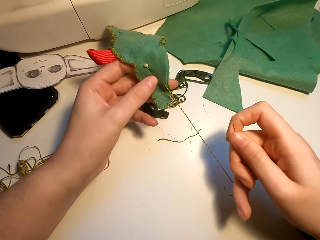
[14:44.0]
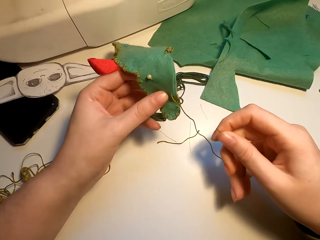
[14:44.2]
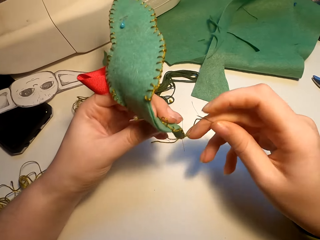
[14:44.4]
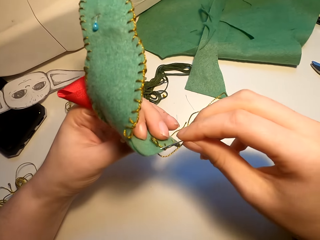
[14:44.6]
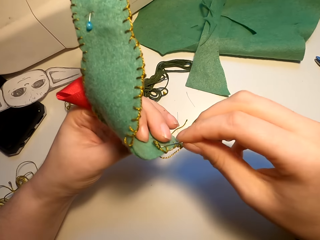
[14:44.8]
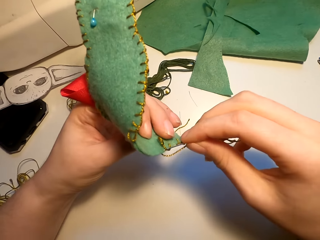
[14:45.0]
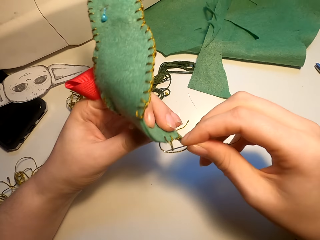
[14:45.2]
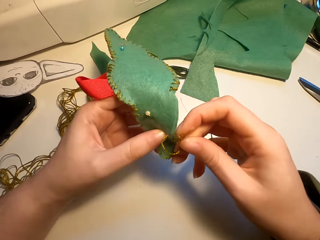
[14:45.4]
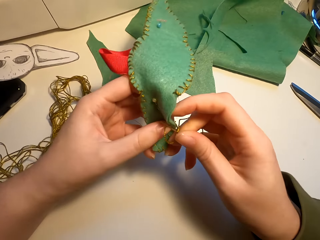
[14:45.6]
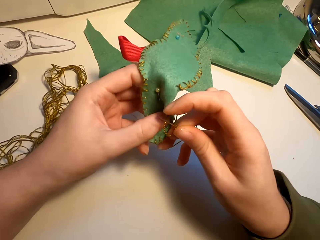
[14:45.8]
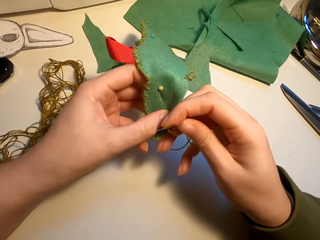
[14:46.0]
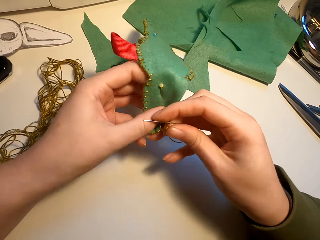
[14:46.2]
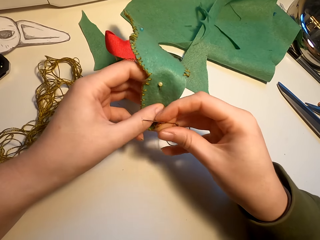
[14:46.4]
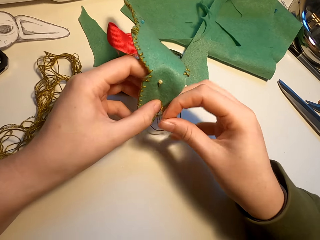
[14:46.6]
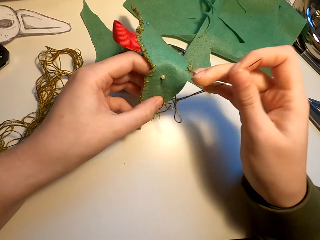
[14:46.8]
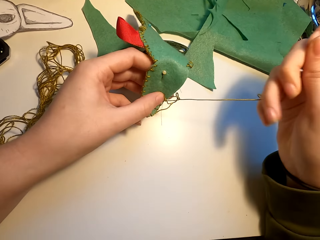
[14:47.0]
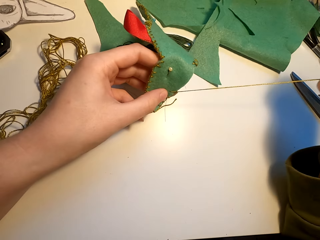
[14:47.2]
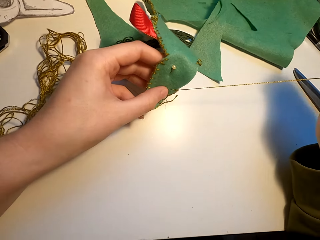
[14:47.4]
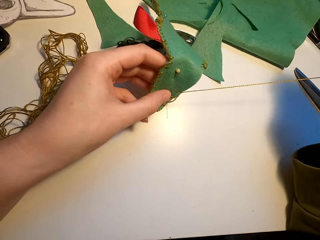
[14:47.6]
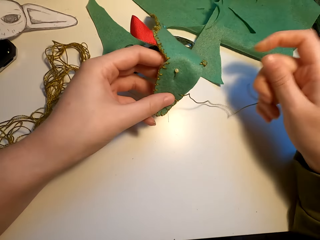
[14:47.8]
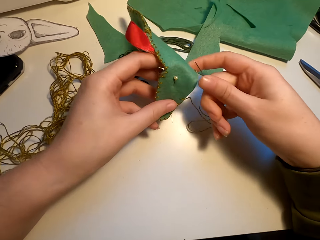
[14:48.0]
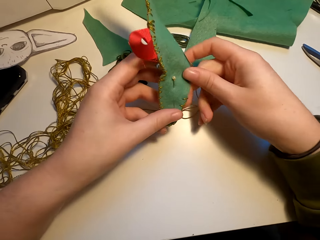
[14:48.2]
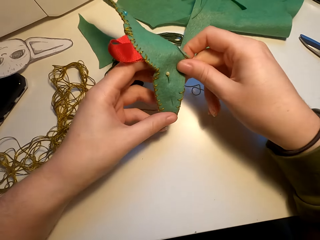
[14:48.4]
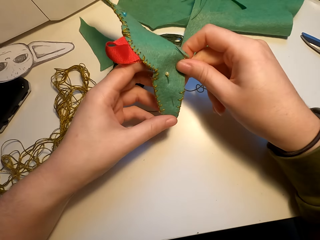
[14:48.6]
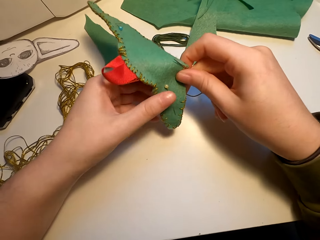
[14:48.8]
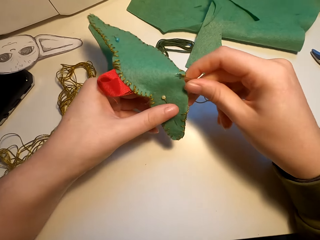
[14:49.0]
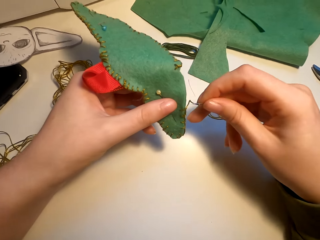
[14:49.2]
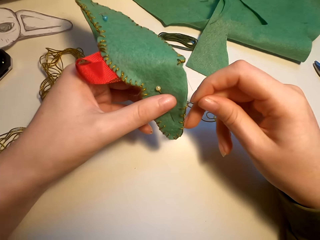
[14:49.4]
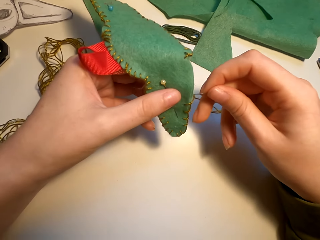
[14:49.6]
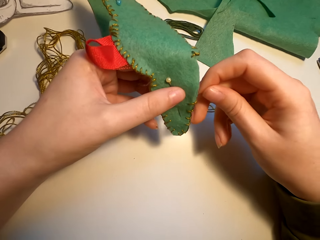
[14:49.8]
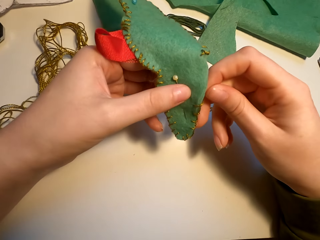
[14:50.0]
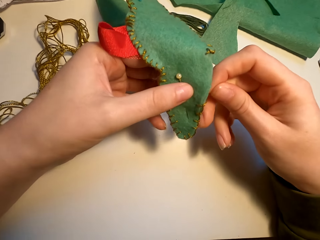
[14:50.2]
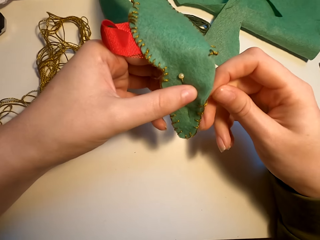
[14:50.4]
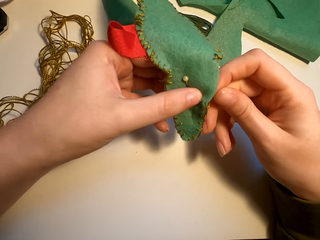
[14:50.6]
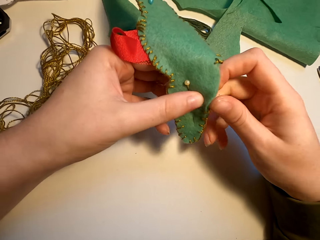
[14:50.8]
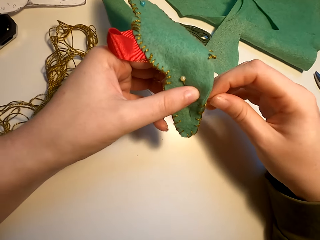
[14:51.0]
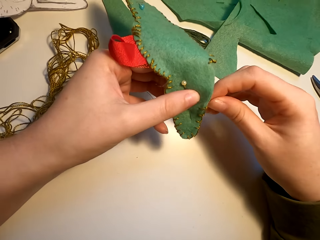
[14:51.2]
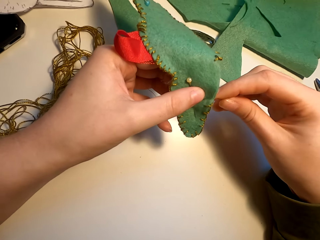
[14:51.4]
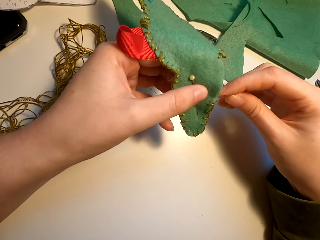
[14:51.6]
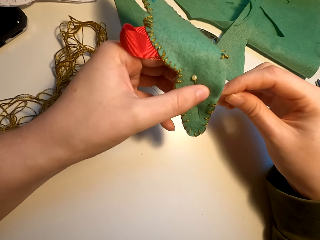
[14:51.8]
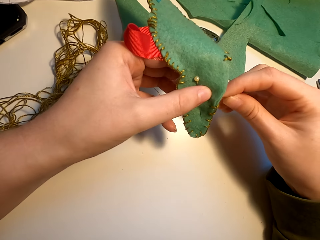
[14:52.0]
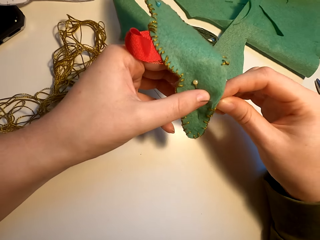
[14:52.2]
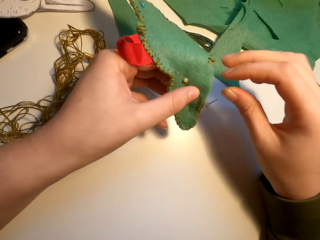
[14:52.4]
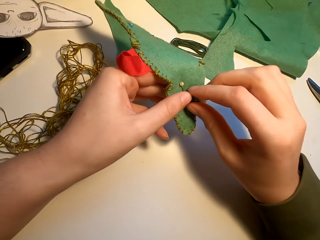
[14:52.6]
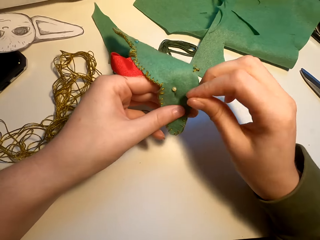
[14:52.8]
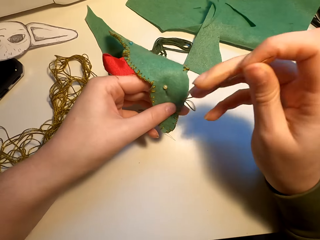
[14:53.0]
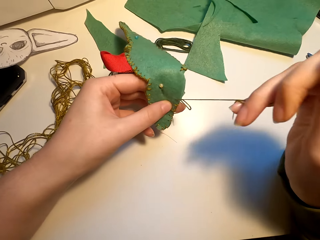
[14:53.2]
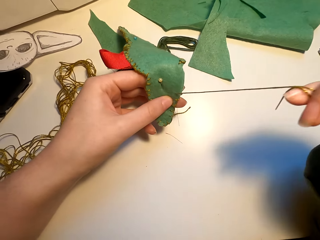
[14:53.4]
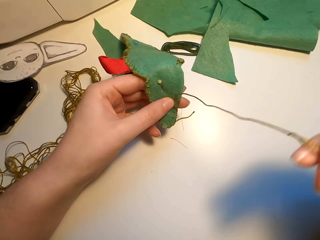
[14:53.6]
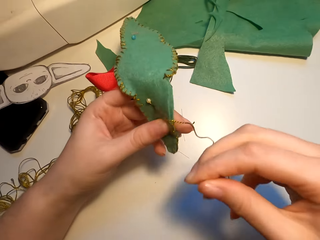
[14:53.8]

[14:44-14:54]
The camera wearer aligns the fabric. They sew the fabric with a needle.

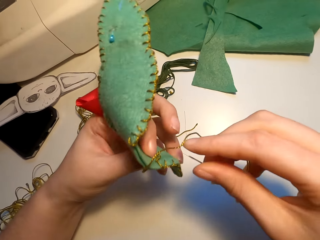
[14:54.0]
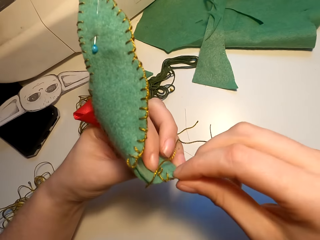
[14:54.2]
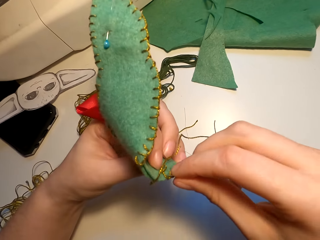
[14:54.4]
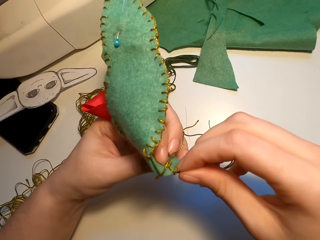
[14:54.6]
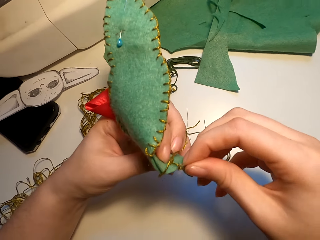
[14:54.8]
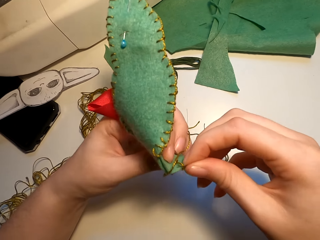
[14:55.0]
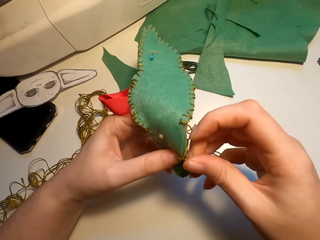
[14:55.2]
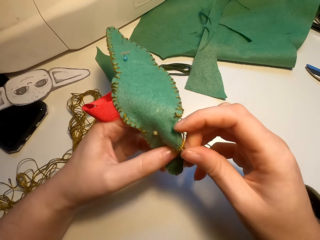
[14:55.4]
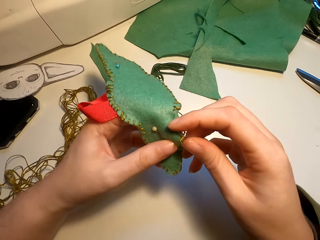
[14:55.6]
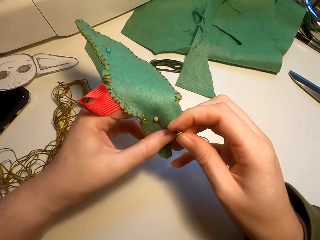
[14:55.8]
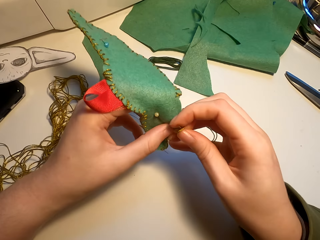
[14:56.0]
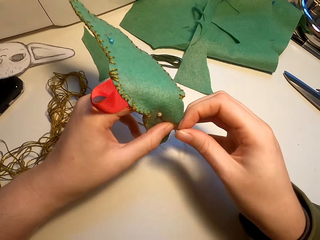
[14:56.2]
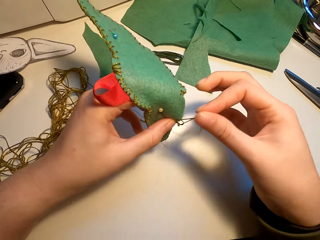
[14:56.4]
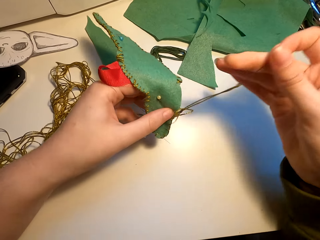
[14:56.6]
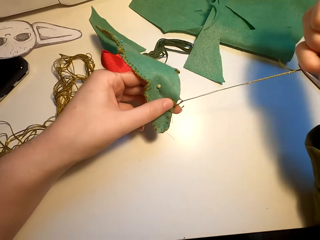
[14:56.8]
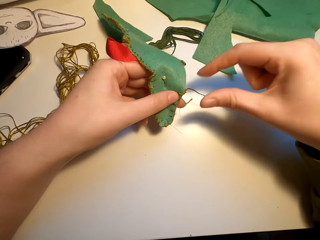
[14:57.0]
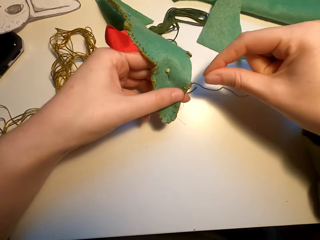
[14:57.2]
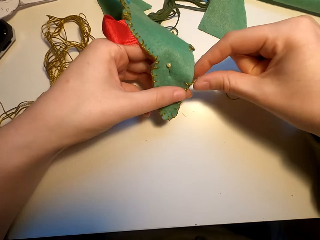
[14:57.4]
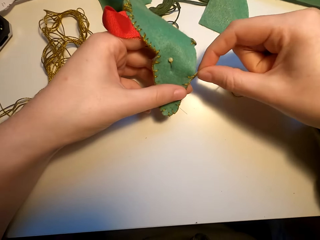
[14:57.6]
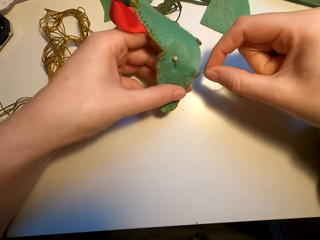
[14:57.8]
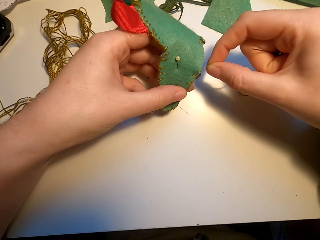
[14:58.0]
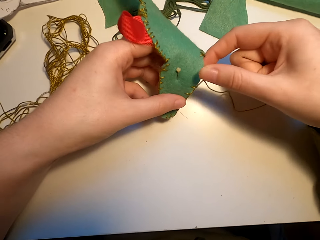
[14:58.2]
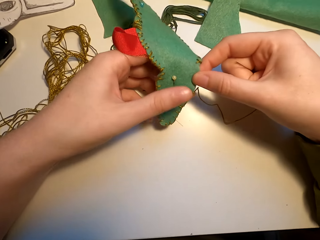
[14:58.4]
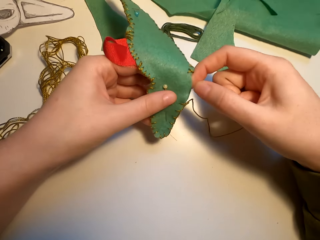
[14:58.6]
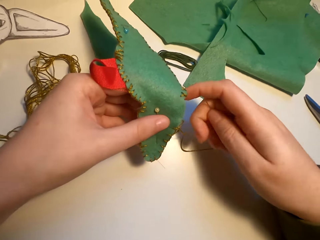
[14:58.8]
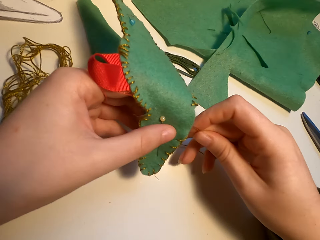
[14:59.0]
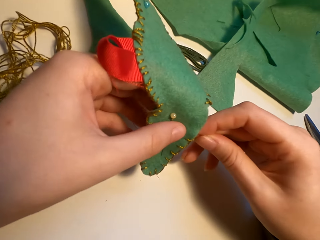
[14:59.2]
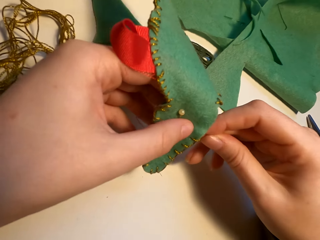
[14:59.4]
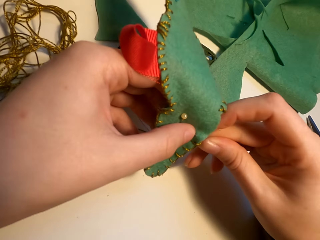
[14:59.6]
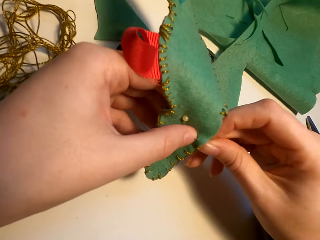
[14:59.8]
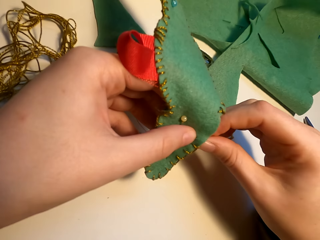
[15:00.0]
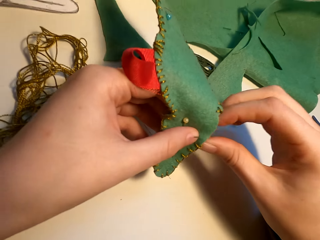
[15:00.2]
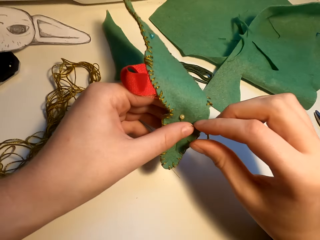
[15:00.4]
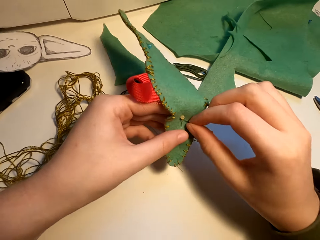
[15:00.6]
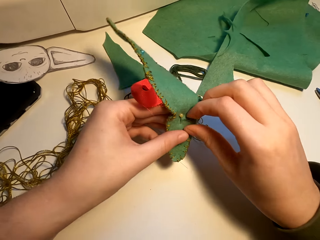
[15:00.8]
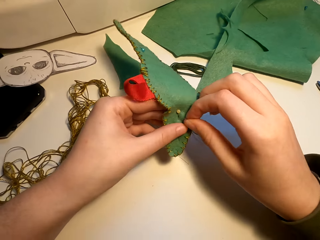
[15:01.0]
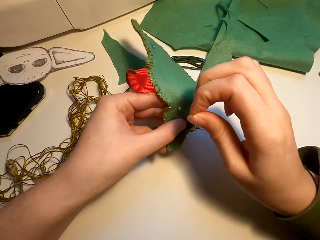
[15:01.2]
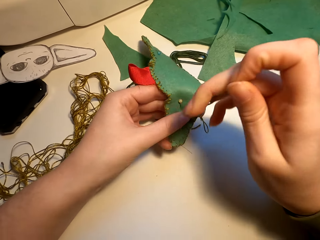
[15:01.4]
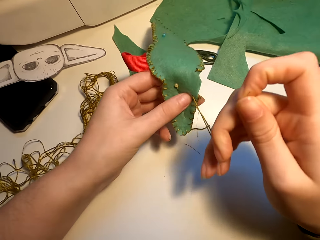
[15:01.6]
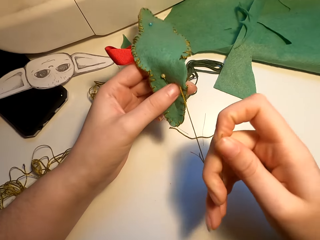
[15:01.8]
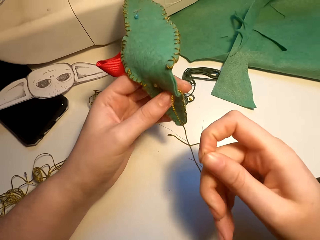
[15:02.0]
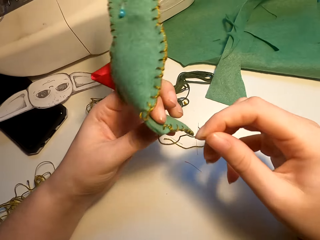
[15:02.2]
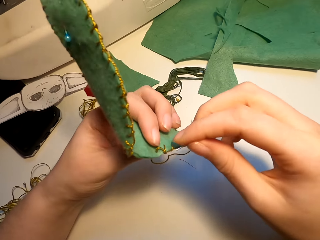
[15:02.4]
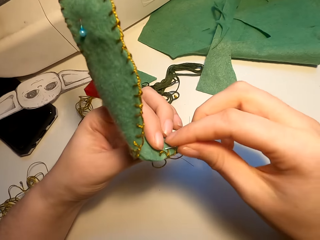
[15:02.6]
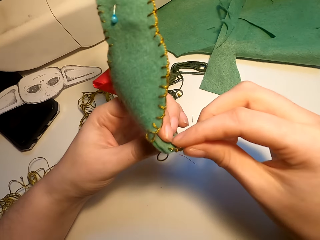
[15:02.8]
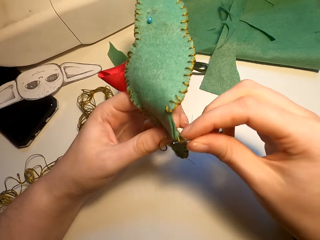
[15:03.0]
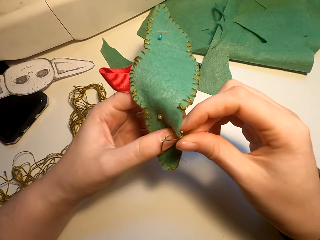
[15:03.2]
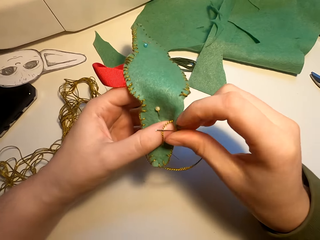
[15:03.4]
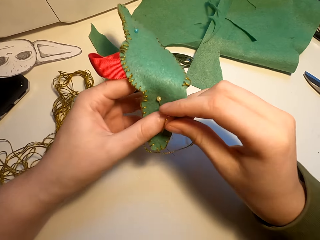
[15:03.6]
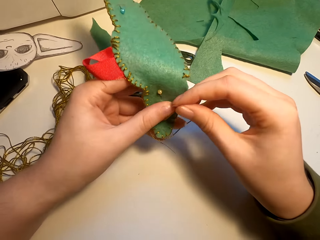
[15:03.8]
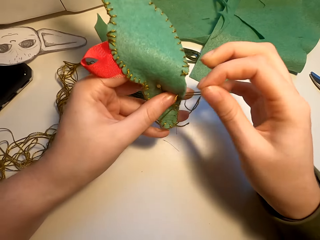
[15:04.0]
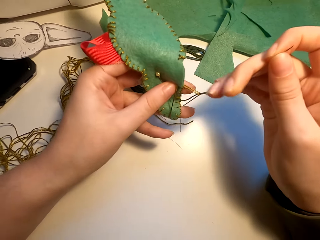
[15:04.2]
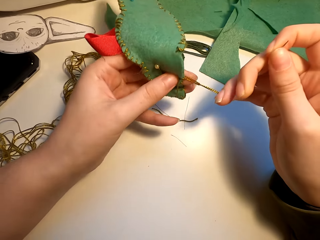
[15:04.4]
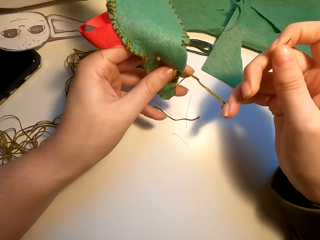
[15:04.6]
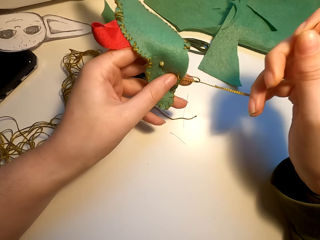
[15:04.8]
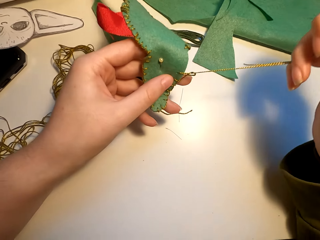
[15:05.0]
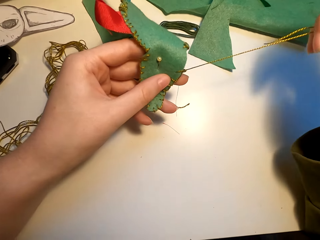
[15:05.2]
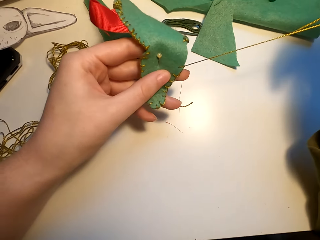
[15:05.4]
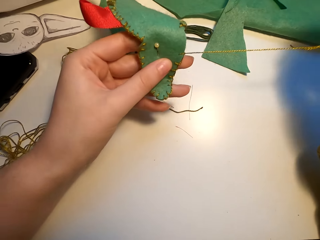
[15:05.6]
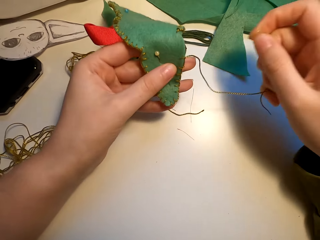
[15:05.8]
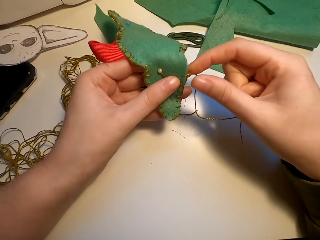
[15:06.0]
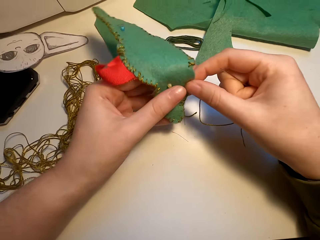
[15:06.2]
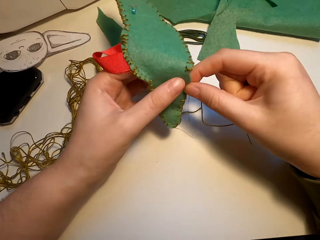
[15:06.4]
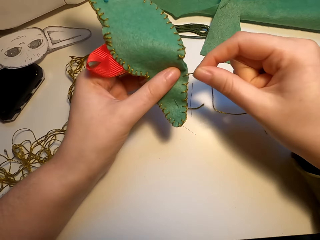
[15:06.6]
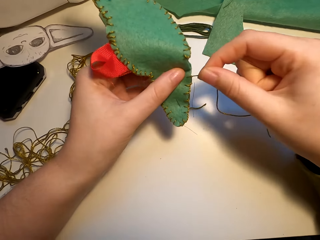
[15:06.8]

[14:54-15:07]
The camera wearer turns the thread. They sew the fabric with a needle. They straighten the thread. They sew the thread.
